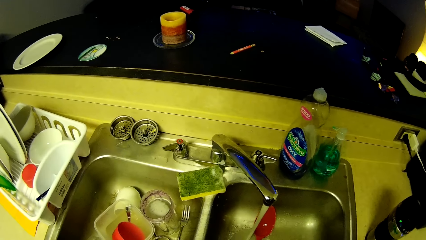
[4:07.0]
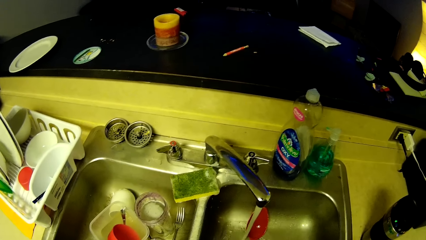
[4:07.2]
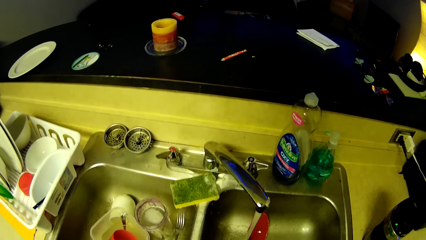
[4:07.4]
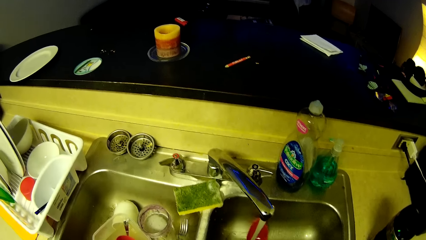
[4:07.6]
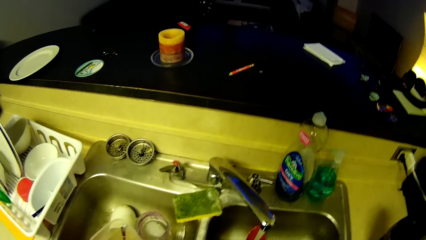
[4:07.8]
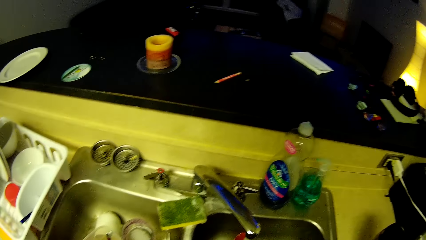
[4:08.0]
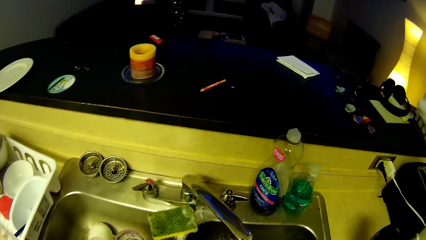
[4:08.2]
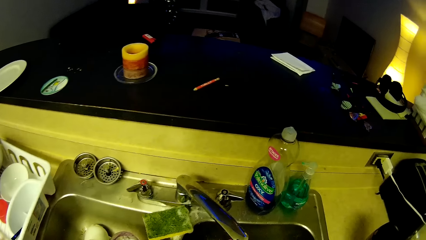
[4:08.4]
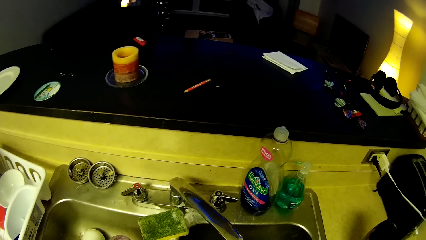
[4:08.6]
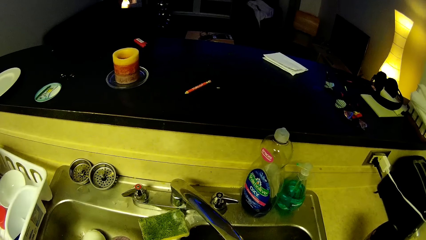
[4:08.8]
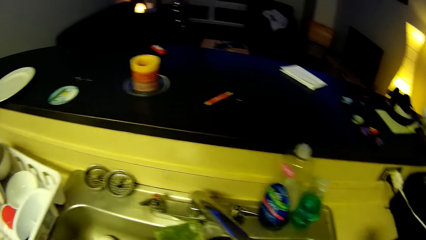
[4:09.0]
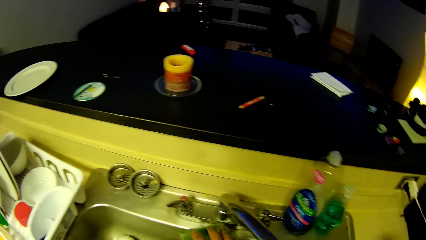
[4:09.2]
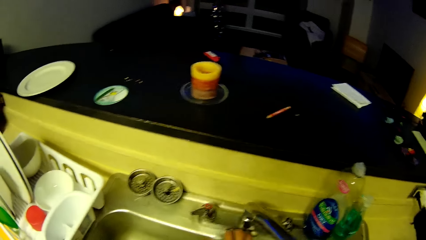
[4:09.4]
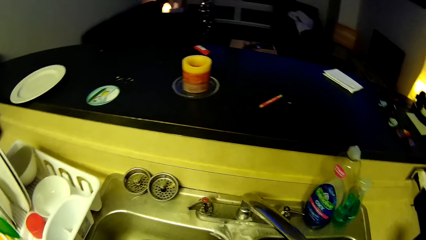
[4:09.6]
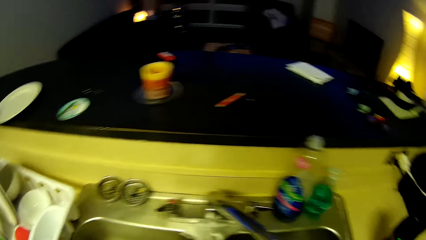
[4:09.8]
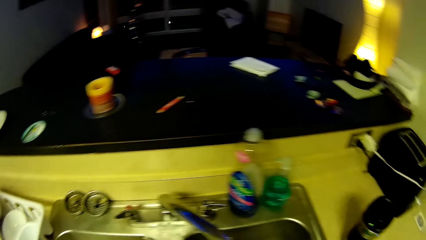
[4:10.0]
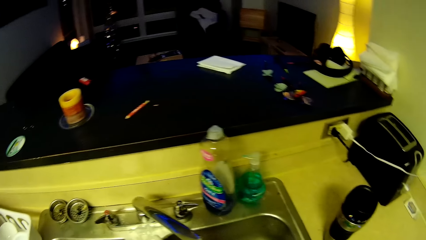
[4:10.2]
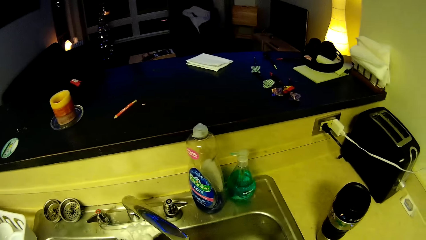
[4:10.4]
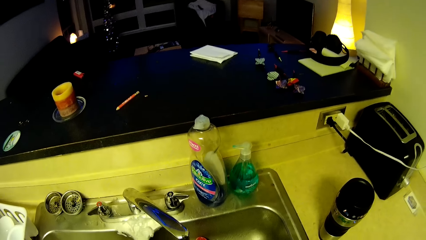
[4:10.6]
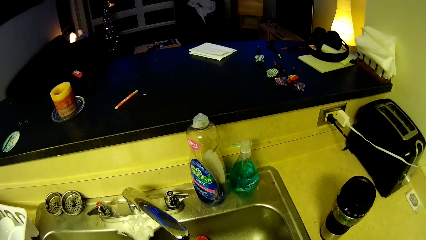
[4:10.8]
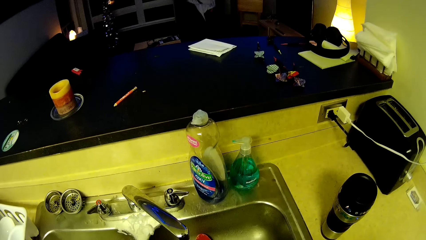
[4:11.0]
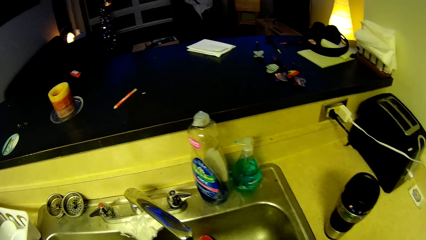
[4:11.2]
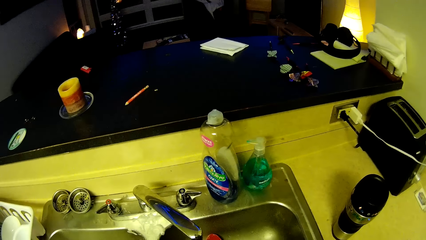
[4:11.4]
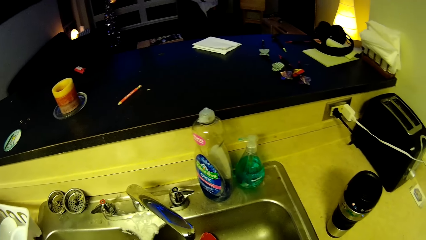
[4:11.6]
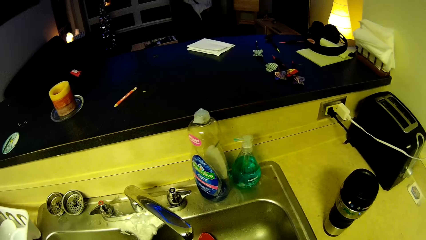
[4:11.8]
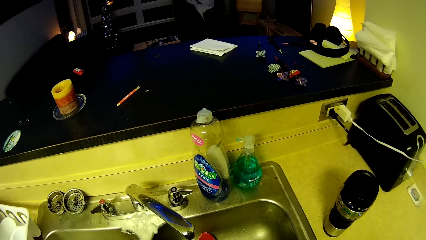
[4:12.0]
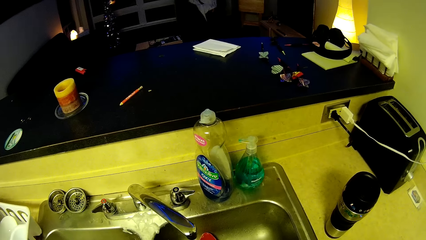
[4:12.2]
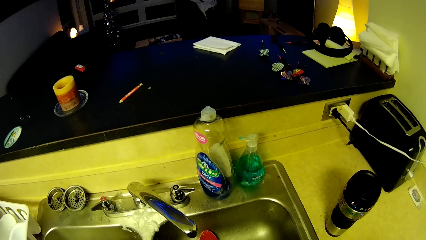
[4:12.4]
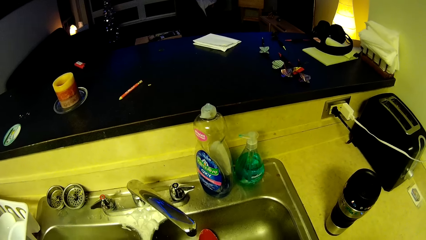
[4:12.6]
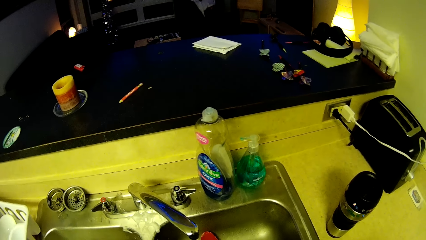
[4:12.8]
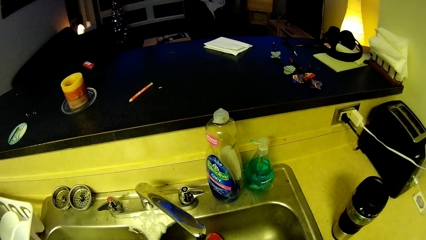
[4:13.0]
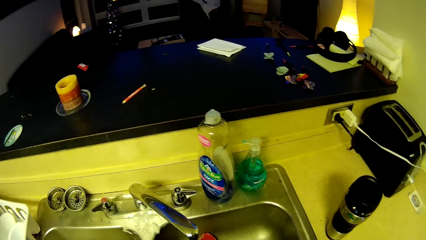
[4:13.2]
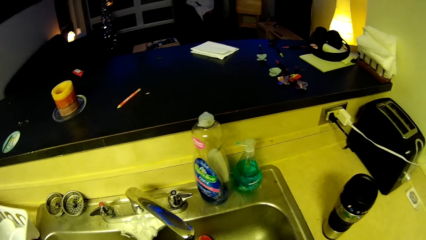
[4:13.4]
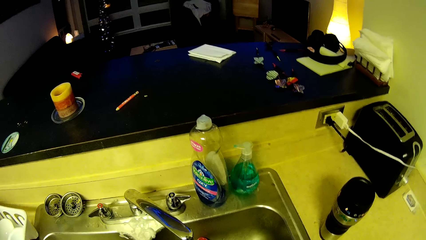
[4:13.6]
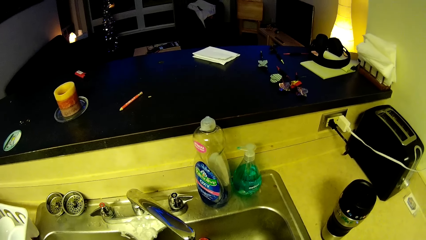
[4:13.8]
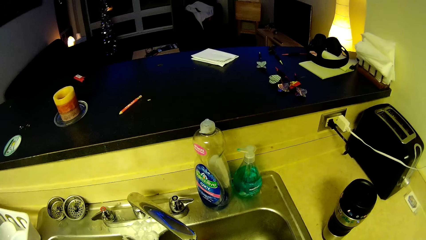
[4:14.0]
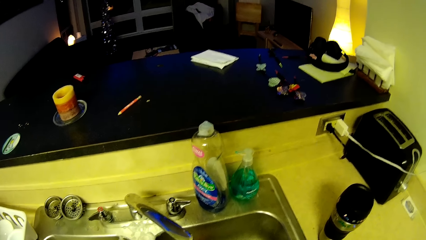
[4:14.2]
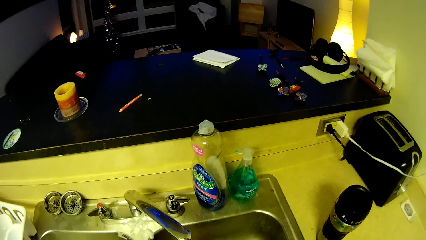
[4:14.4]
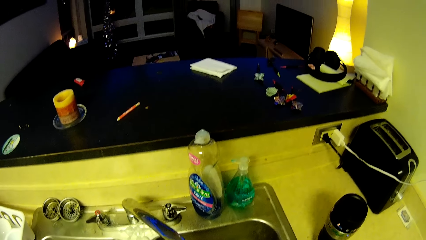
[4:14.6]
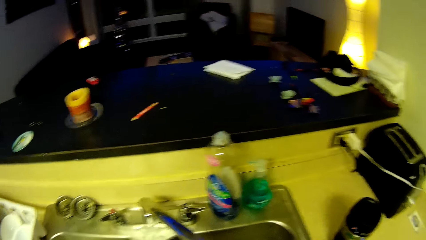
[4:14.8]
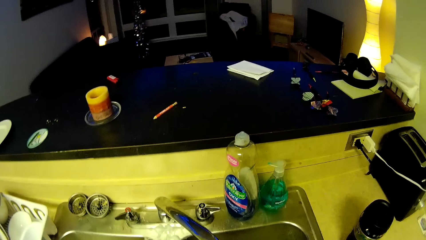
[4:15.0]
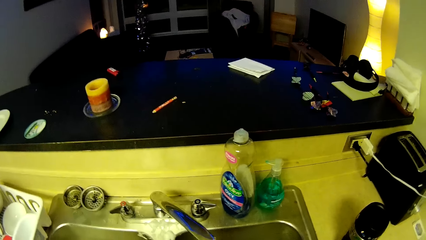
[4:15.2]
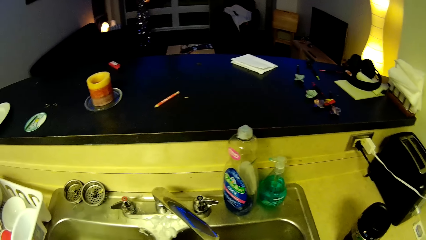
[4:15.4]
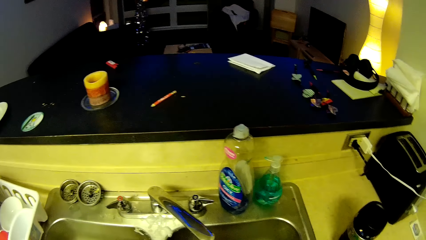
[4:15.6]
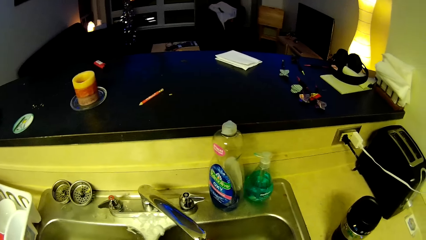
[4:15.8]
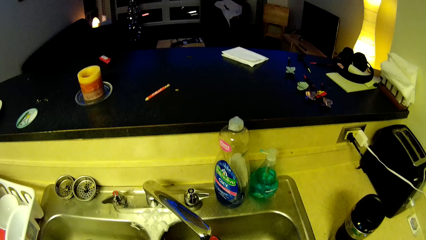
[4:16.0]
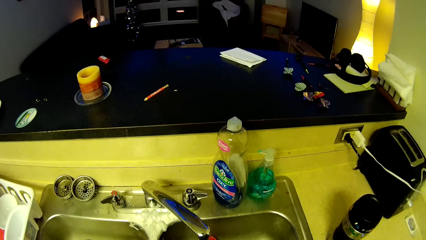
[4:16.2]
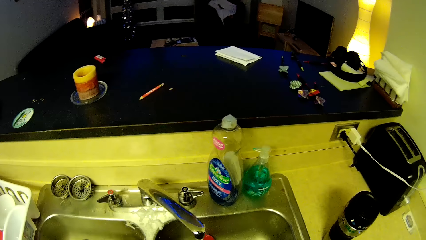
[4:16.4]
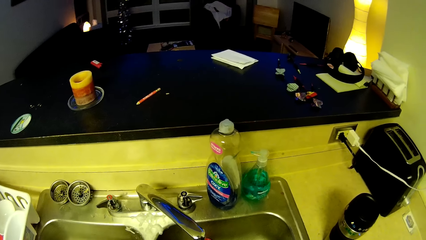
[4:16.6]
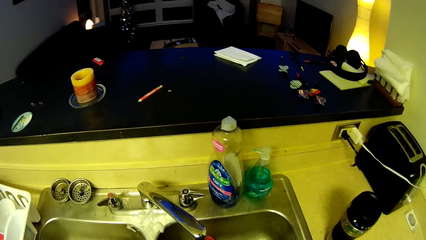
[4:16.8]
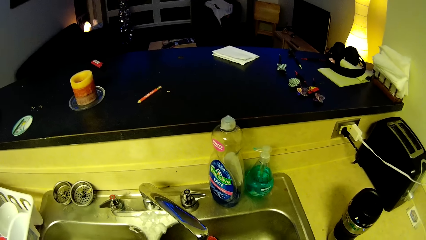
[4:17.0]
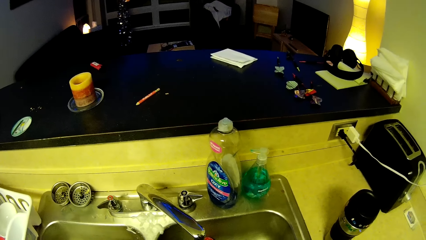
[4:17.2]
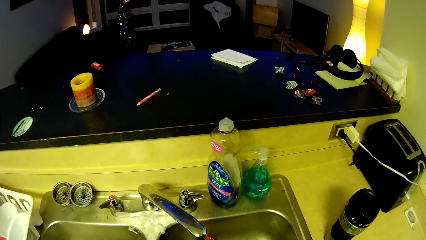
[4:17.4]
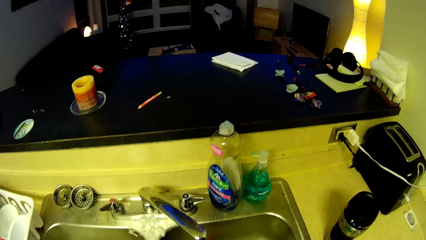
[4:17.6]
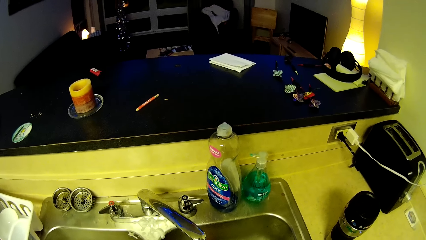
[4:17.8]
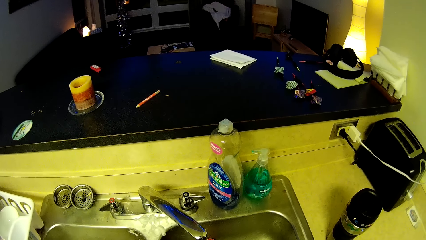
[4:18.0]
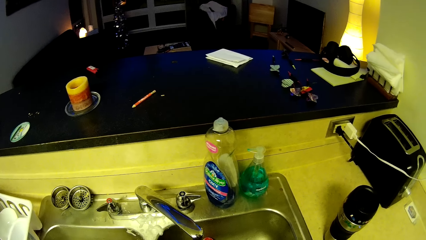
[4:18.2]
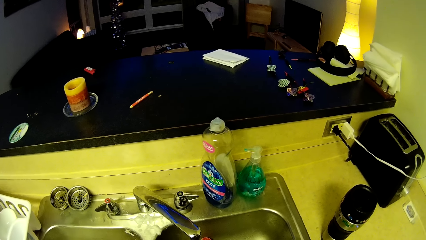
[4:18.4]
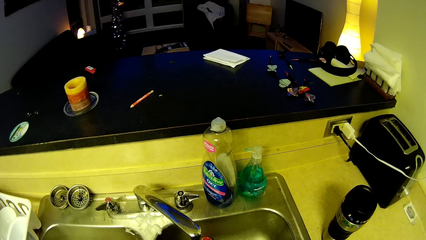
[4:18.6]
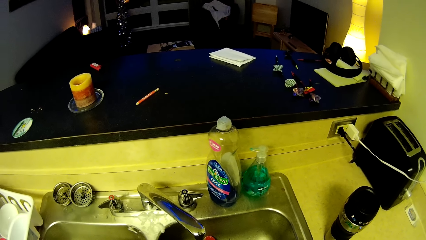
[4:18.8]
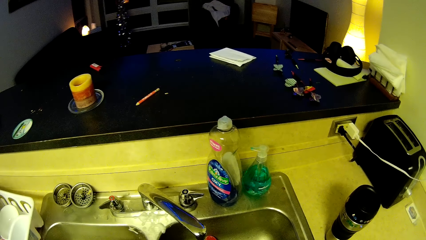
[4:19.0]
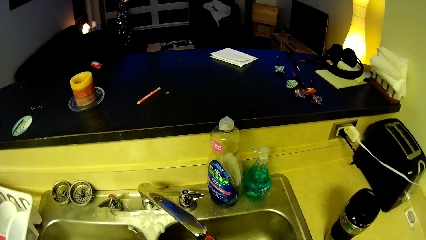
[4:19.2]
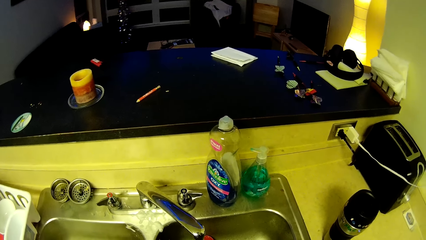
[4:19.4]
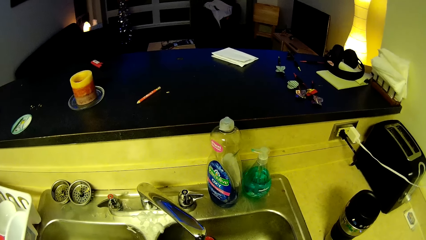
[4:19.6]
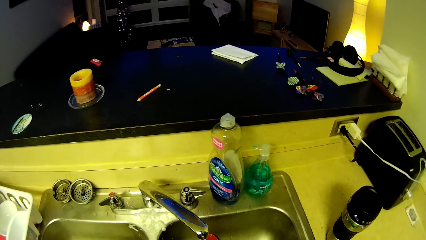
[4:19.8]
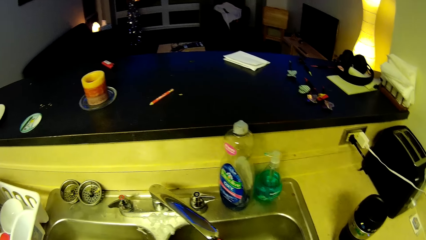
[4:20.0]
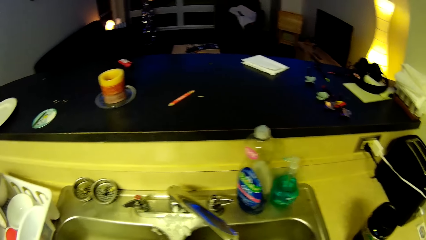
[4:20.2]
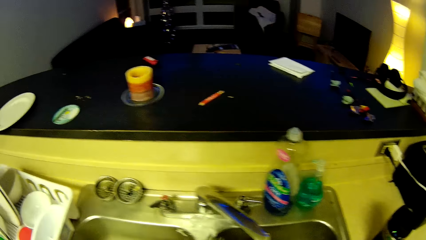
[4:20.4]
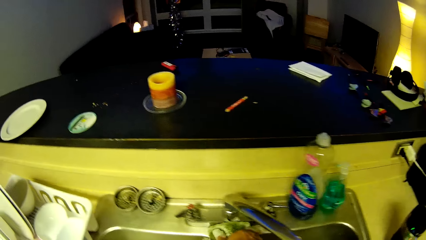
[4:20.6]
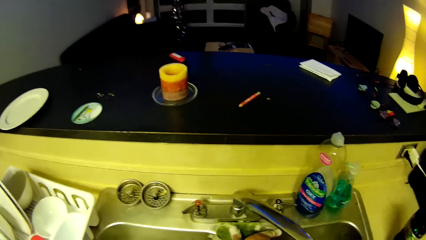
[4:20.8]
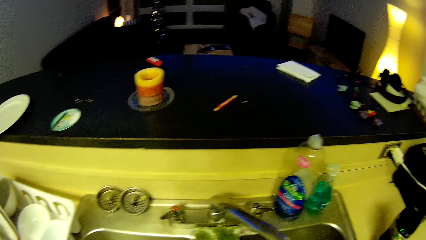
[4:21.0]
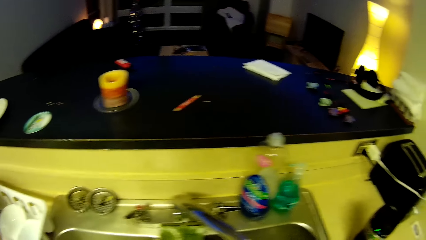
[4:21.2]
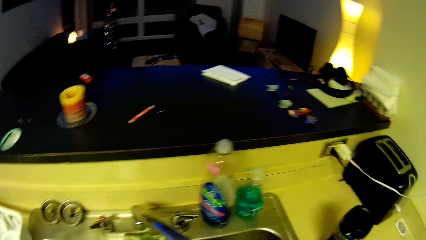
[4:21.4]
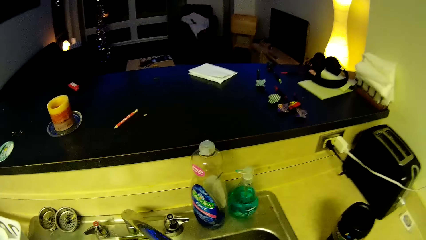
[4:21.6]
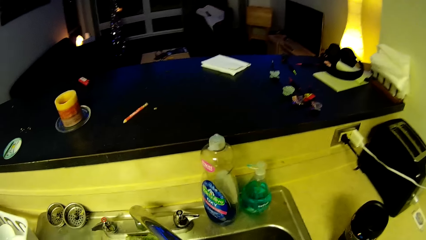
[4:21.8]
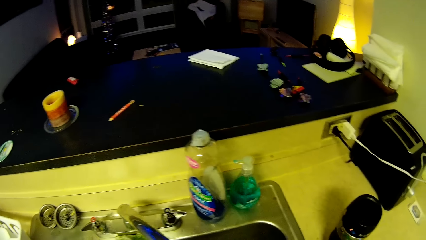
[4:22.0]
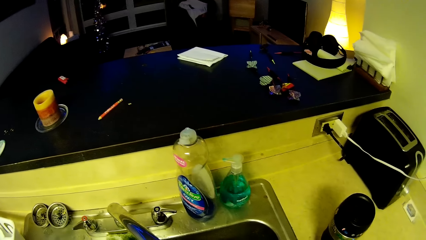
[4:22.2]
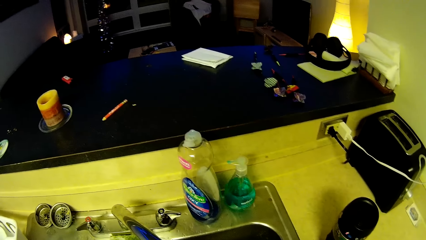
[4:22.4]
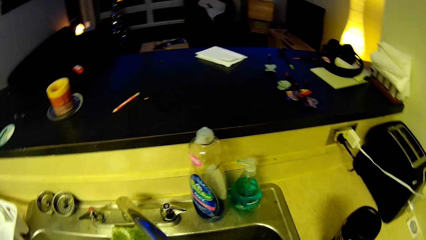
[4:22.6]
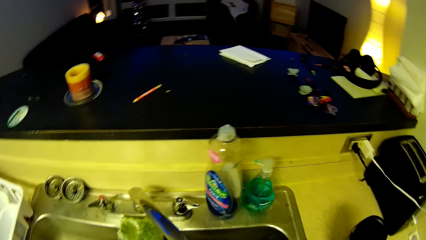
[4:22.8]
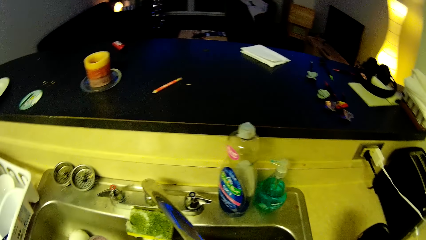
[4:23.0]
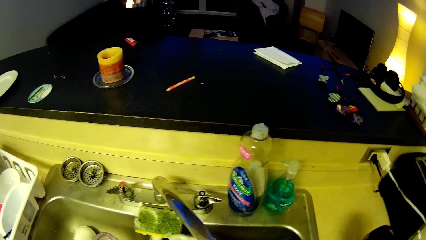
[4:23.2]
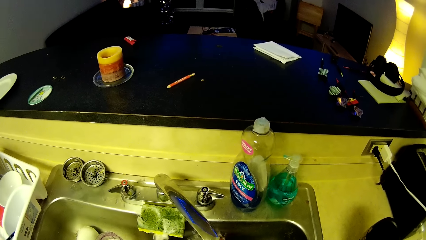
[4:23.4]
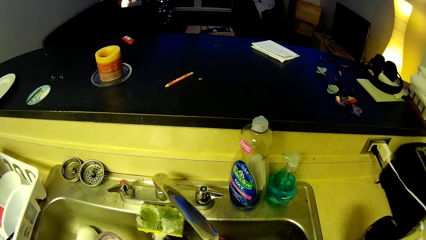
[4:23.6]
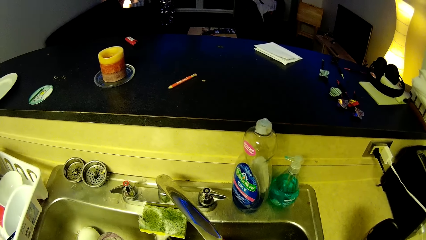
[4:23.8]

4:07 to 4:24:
The camera wearer cleans a serving spoon with running water. They look around a kitchen. They put down a scrubber on a kitchen sink.
